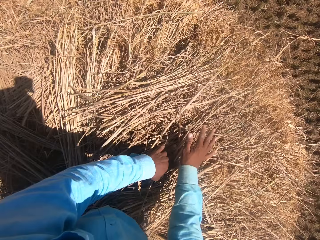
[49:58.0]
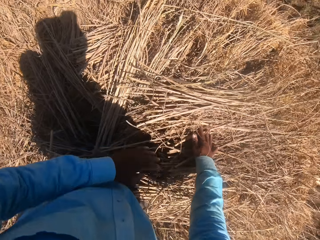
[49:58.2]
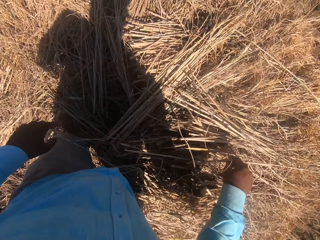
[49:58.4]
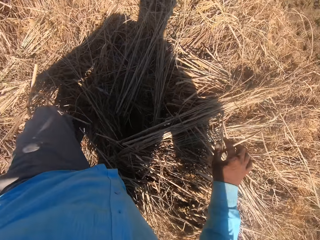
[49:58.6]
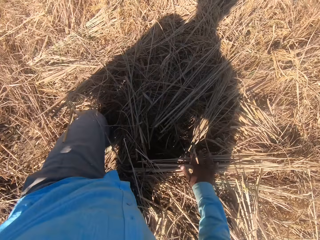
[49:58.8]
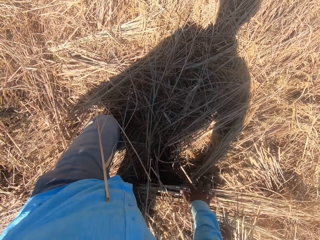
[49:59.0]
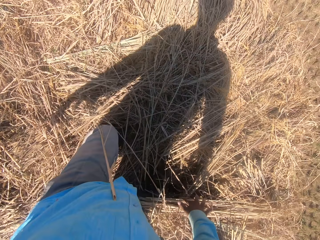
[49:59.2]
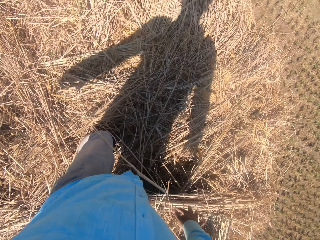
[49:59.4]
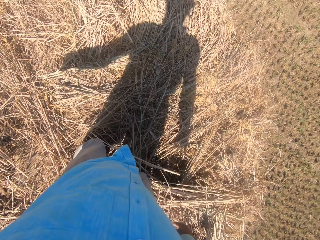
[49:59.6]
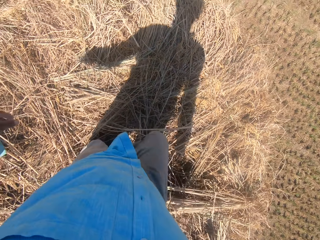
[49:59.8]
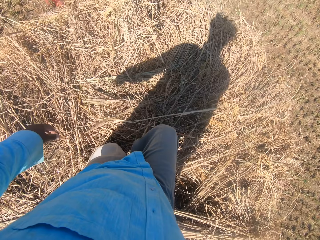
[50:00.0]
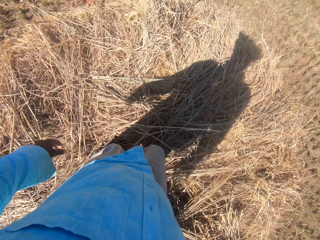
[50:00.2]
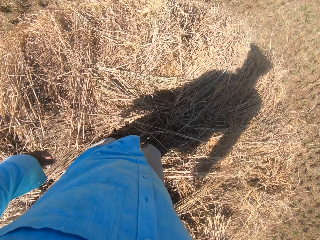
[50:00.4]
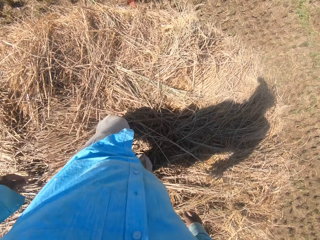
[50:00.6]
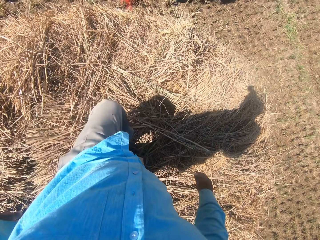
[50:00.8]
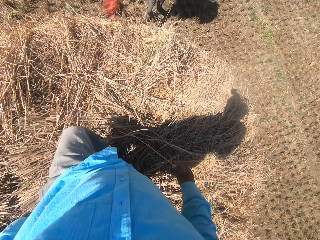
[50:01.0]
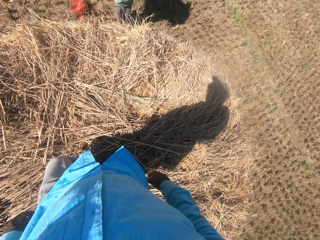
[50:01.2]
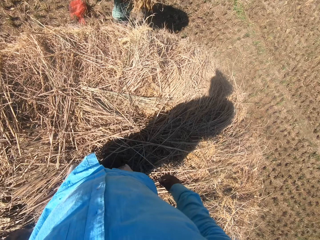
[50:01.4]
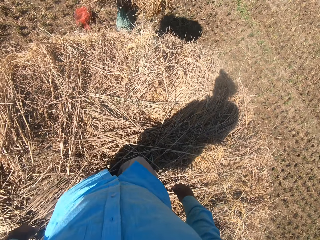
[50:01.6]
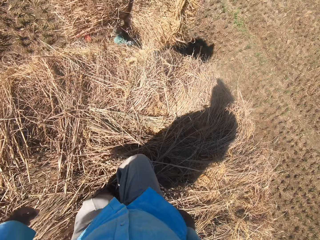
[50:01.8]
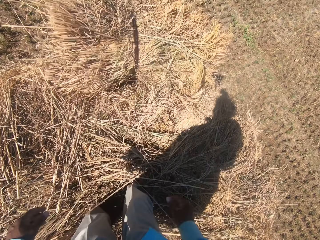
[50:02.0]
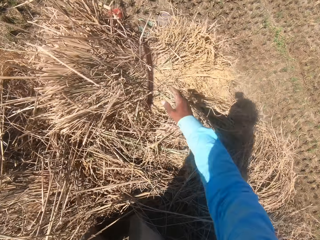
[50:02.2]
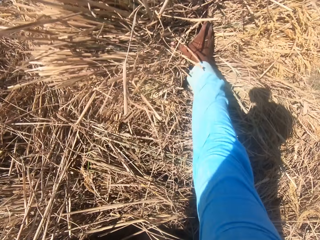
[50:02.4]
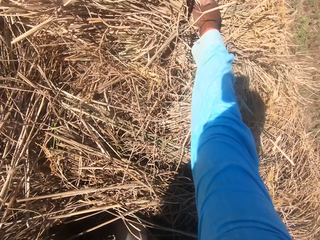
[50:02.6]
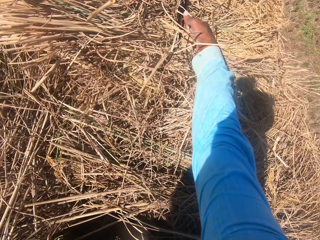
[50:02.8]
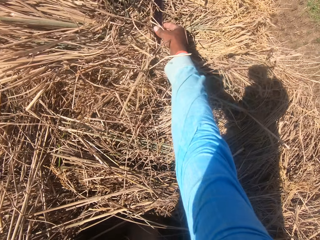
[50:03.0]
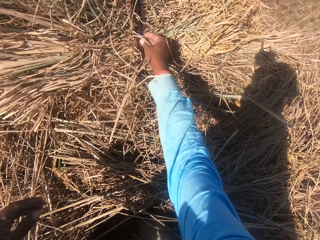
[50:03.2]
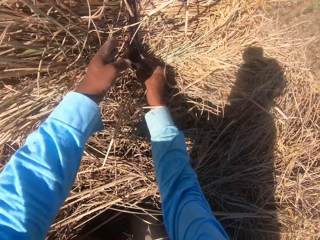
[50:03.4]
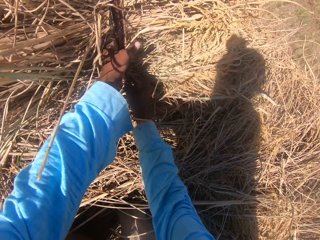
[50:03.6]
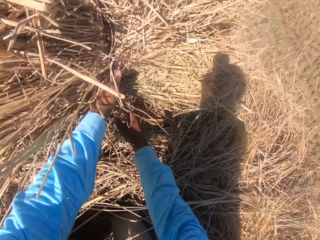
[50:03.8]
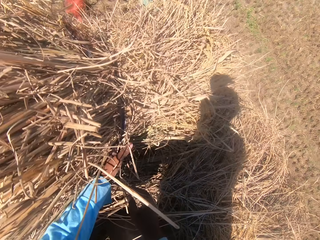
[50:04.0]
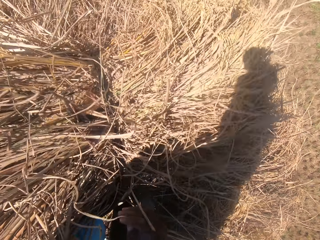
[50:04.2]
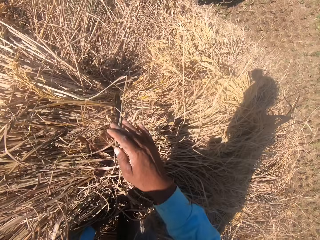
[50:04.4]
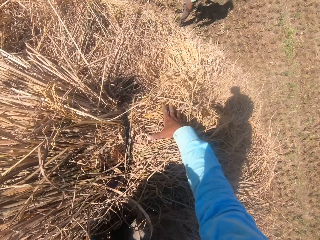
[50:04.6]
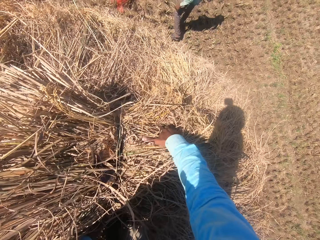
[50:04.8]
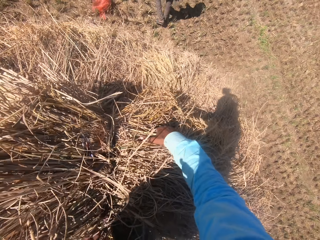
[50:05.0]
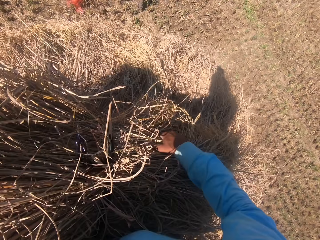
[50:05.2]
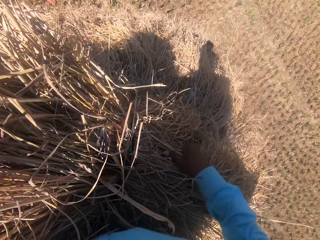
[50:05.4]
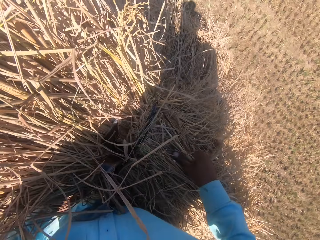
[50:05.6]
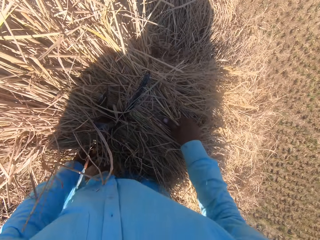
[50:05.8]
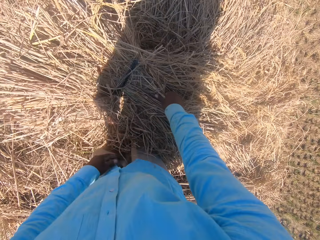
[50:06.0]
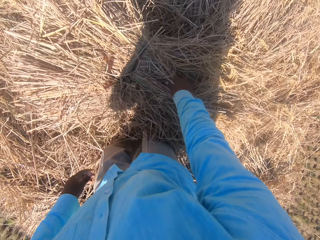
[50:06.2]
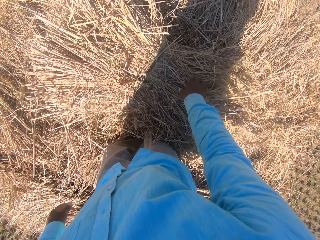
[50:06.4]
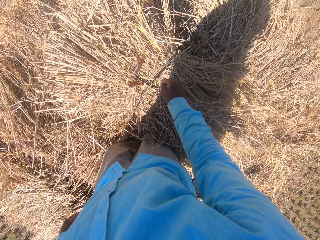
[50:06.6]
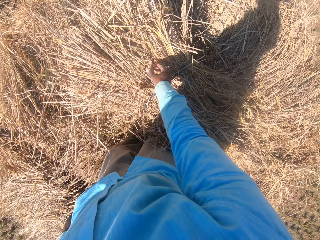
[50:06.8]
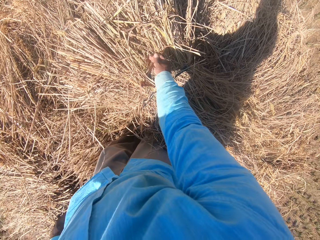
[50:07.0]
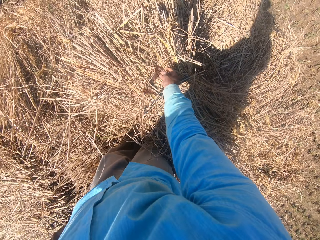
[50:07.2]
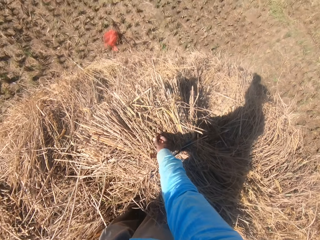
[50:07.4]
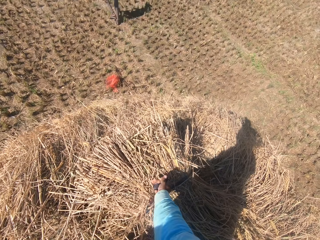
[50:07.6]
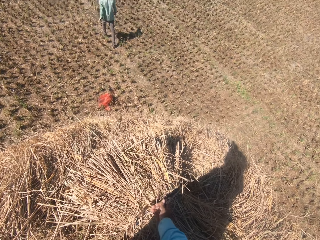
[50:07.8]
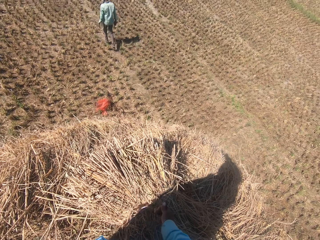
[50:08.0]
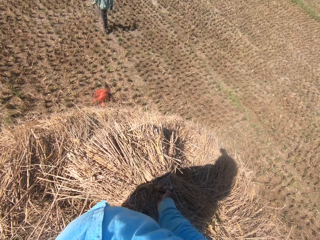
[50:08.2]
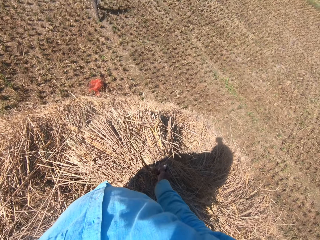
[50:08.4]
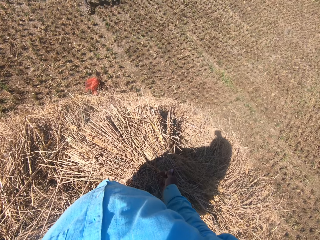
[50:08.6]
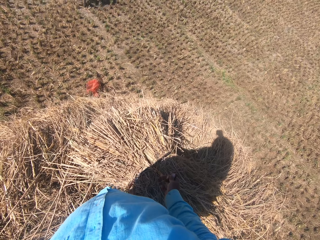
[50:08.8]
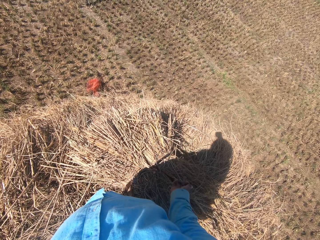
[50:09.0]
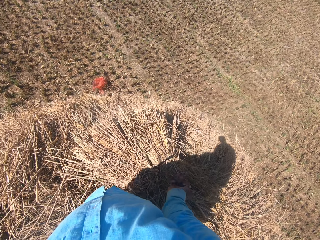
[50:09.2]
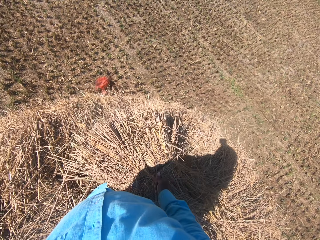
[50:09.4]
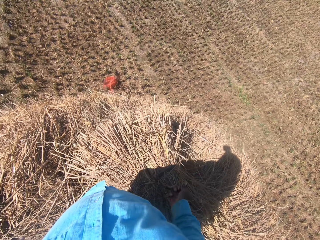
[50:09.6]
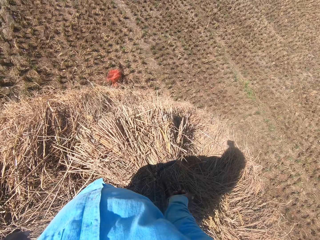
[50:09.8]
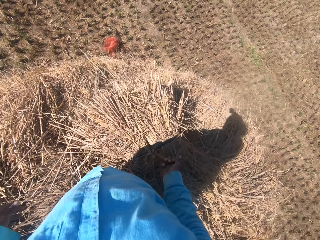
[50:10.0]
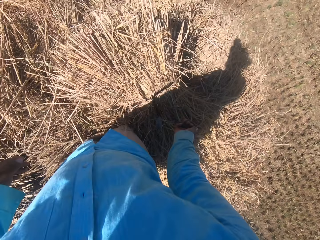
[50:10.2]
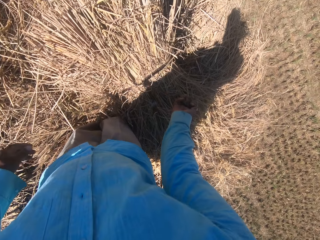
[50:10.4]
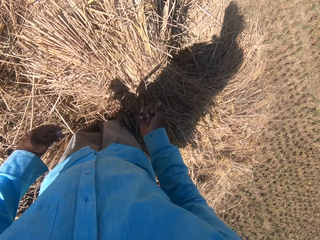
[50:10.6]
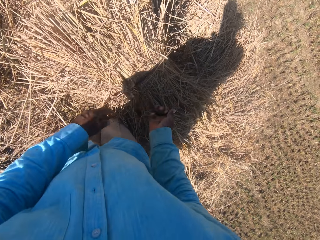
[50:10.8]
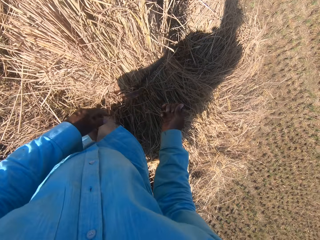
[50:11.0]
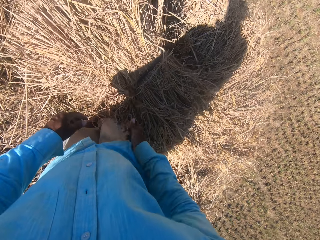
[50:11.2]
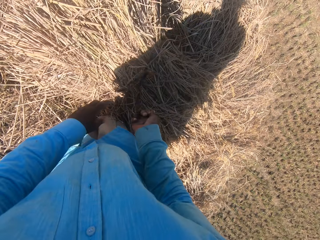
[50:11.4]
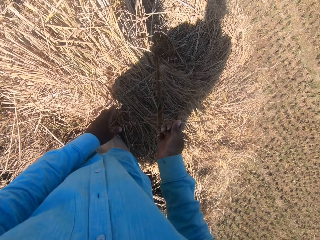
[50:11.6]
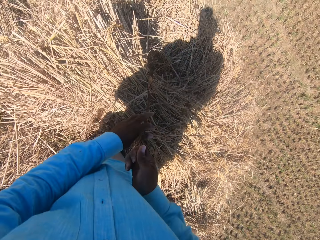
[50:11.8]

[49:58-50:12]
The camera wearer turns to another man. They walk on the dry grass. They converse with the man. The man walks toward the camera wearer and carries a stack of dried grass straws on his head. The man throws the stack of dried grass straws towards the camera wearer. The camera wearer collects the stack from the man. They set the stack of dried grass straws on the heap. The man walks around the farm. The camera wearer places the dry grass on the heap. They untie the rope on the stack of dried grass straws. The man walks around the farm.

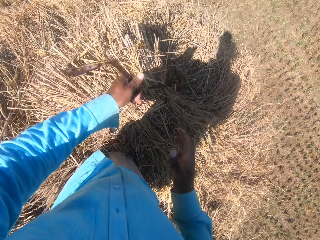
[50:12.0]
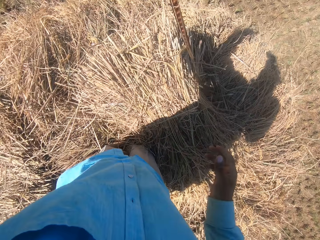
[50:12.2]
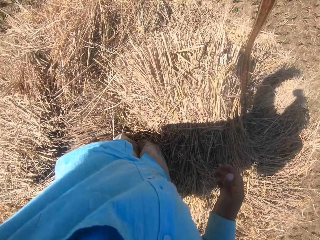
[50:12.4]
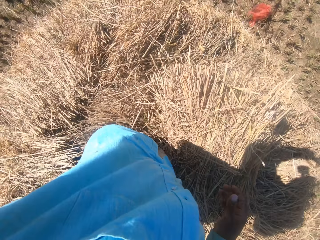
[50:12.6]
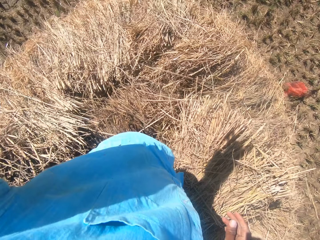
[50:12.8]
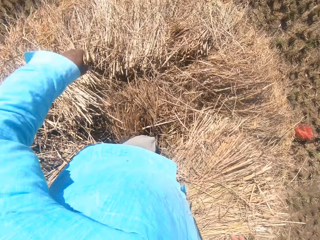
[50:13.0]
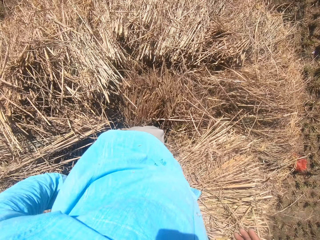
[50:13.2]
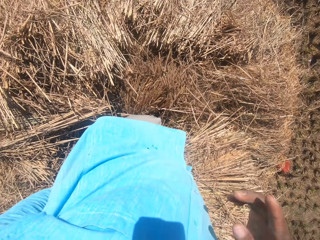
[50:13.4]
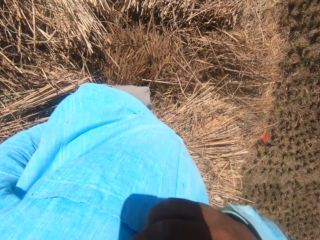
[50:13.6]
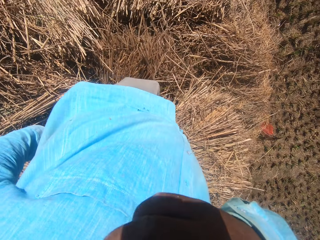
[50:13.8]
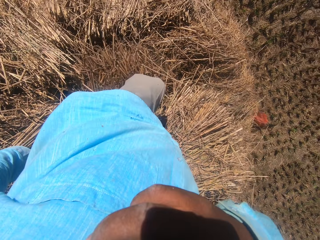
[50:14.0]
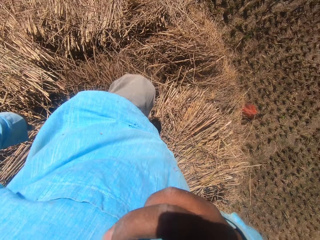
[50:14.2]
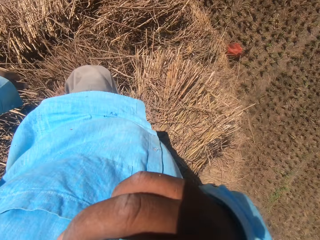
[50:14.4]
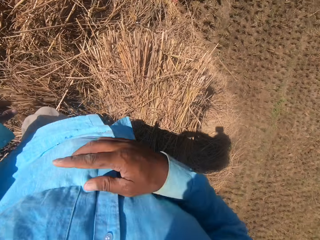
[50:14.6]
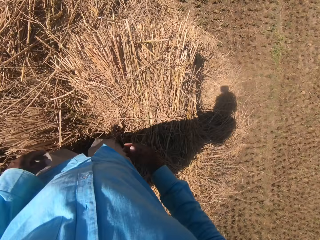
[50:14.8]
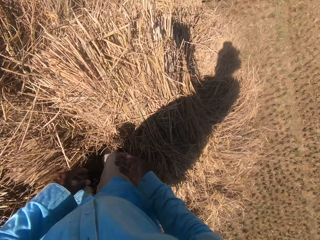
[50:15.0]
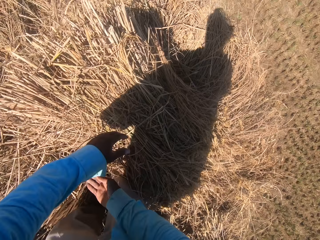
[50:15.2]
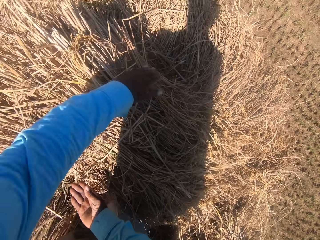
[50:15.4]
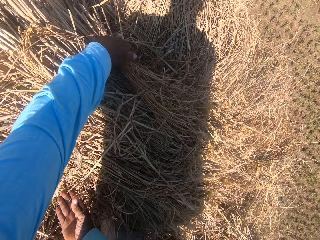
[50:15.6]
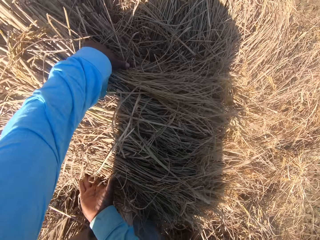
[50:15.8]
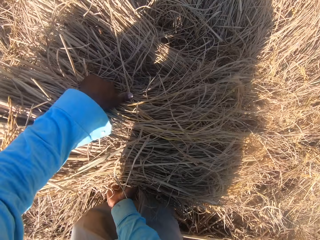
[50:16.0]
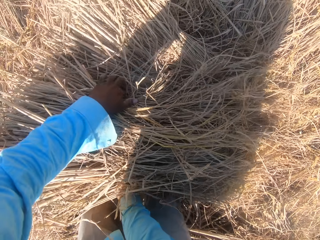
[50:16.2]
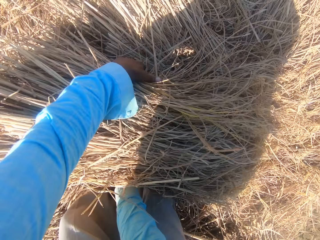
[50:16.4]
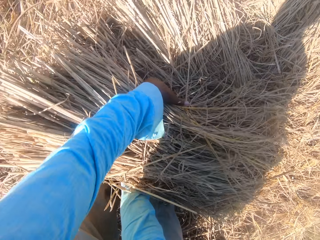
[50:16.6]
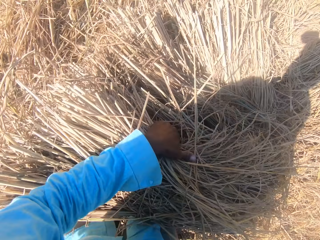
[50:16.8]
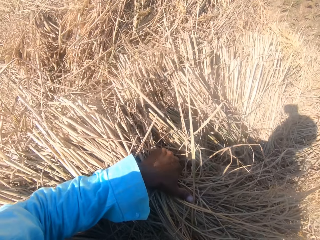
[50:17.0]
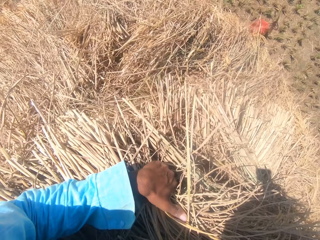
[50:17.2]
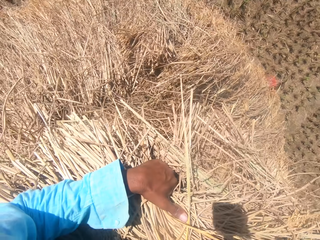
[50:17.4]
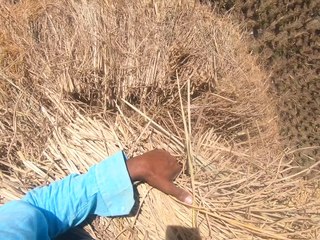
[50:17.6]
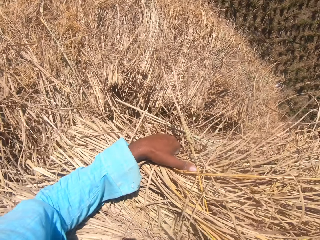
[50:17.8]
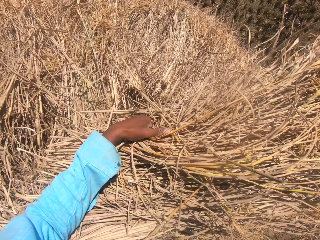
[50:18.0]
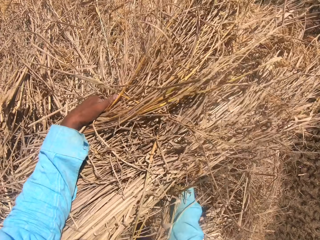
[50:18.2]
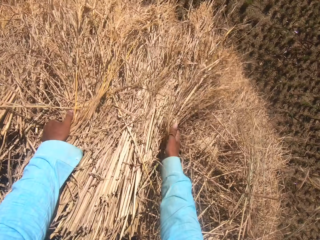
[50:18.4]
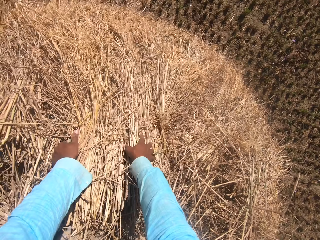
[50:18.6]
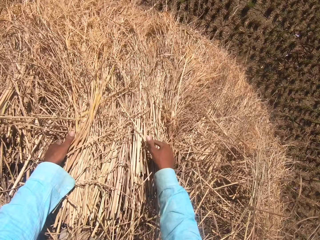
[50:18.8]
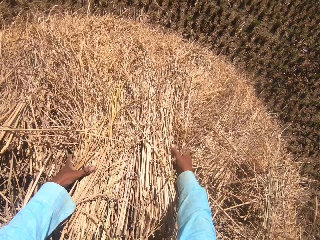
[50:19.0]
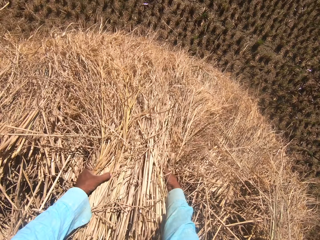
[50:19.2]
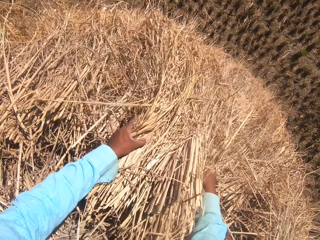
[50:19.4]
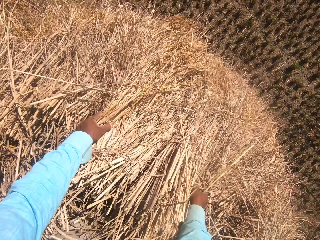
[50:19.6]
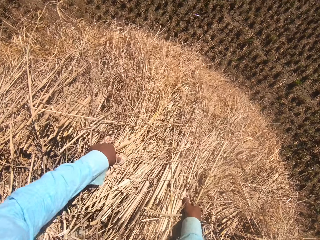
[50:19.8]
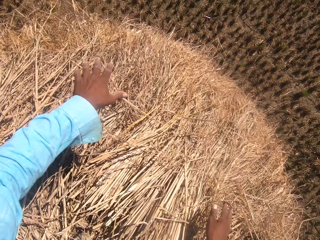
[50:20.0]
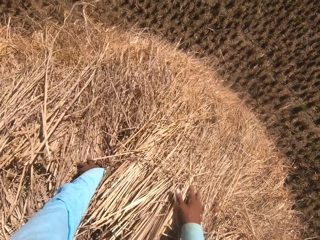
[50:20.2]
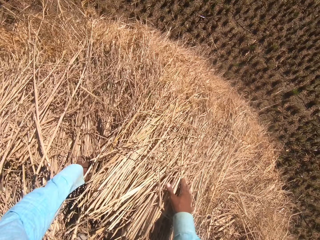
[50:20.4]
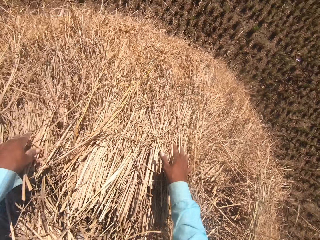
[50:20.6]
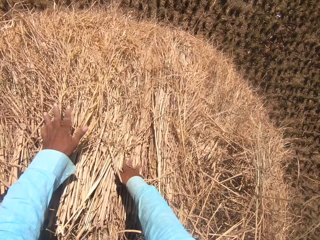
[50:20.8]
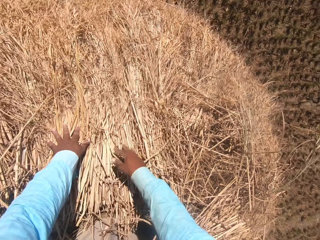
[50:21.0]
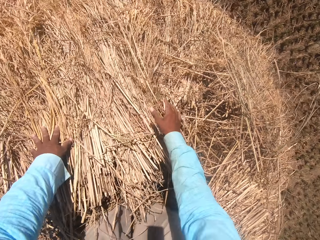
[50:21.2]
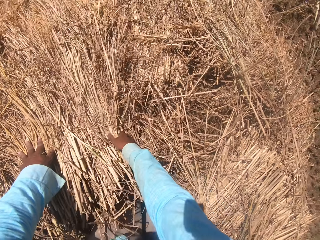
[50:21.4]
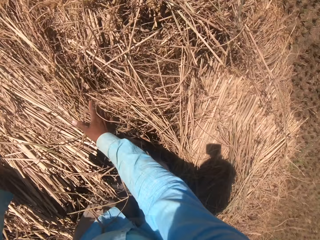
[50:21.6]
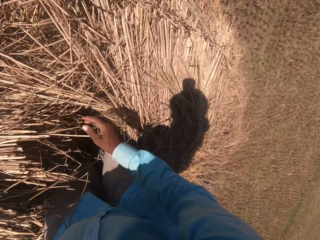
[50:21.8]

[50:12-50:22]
The camera wearer pulls the rope from the stack of dried grass straws and drops the rope on the field. He wipes his nose. He touches his nose. He arranges the stack of dried grass straws on the heap. He picks the dry grass, places the dry grass on the heap and spreads the grass.
